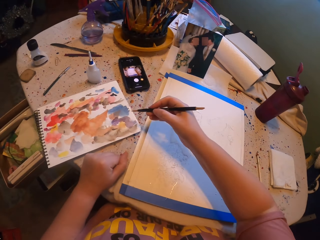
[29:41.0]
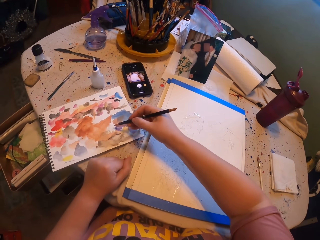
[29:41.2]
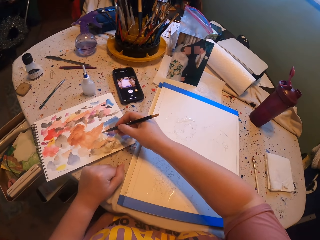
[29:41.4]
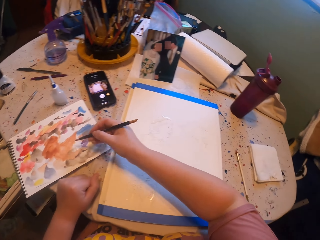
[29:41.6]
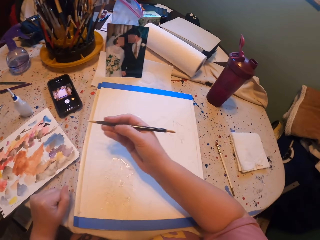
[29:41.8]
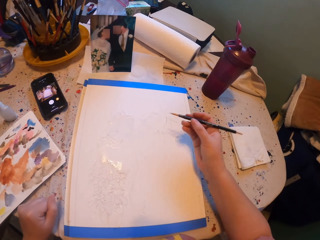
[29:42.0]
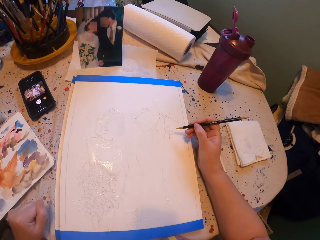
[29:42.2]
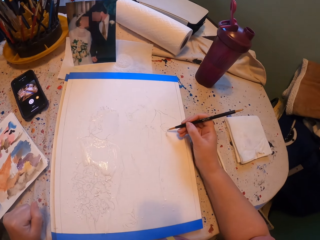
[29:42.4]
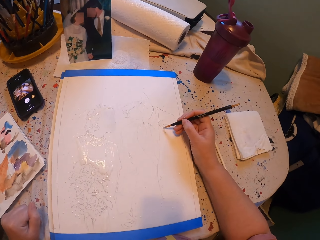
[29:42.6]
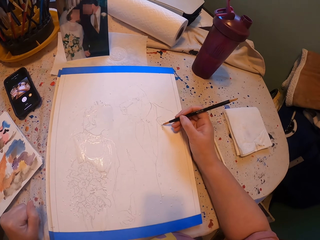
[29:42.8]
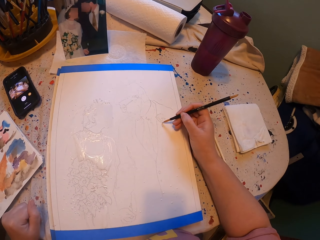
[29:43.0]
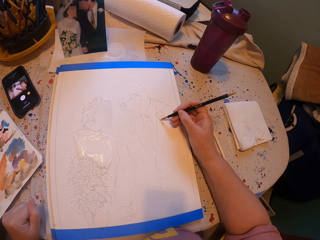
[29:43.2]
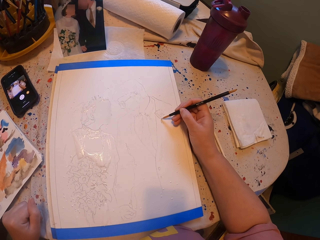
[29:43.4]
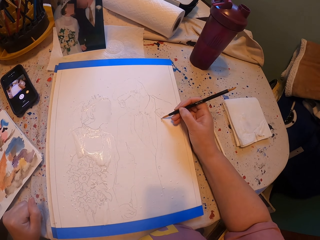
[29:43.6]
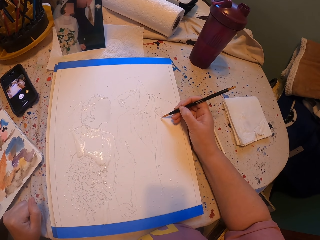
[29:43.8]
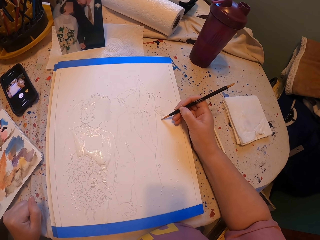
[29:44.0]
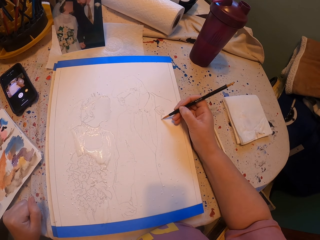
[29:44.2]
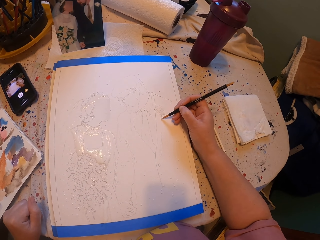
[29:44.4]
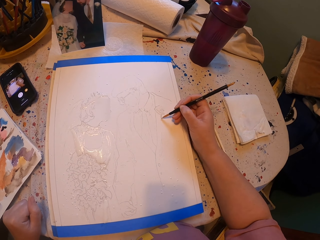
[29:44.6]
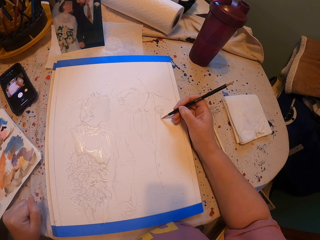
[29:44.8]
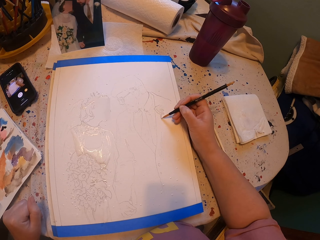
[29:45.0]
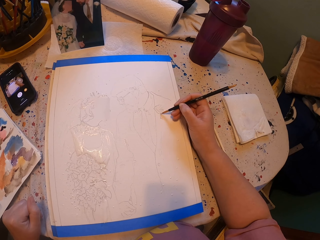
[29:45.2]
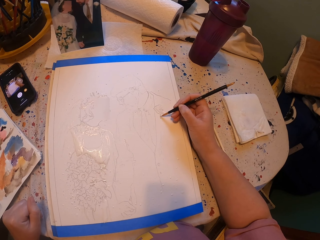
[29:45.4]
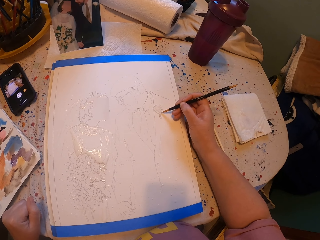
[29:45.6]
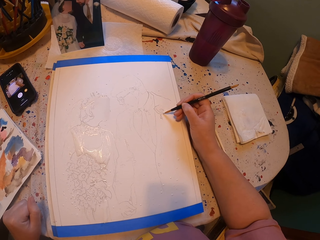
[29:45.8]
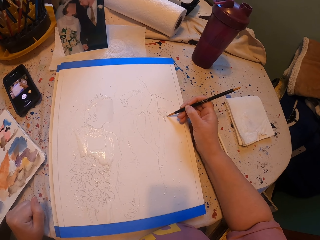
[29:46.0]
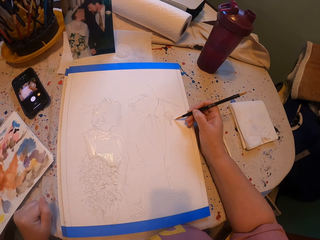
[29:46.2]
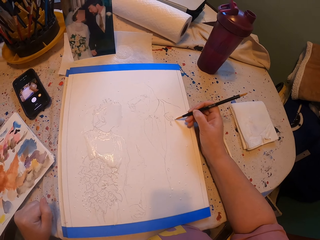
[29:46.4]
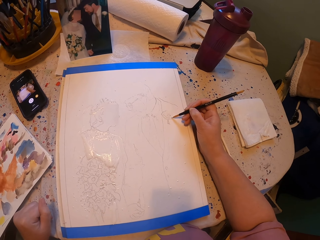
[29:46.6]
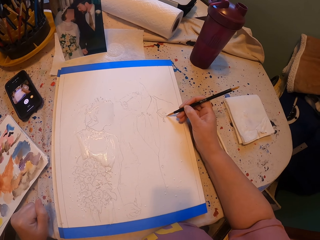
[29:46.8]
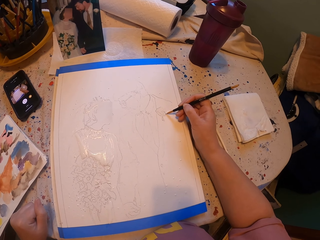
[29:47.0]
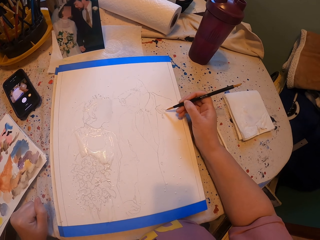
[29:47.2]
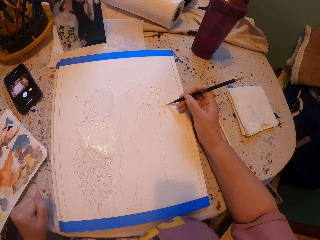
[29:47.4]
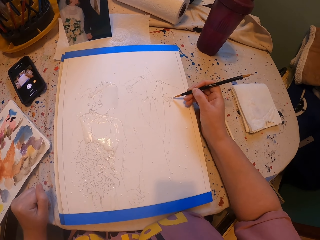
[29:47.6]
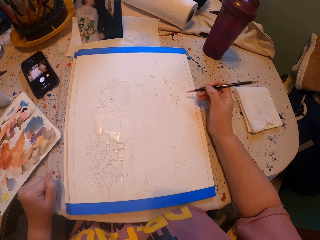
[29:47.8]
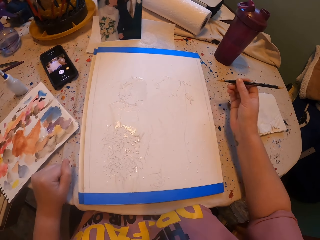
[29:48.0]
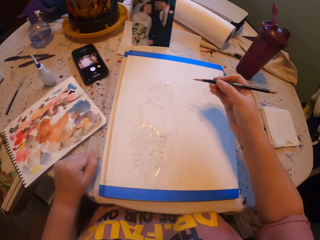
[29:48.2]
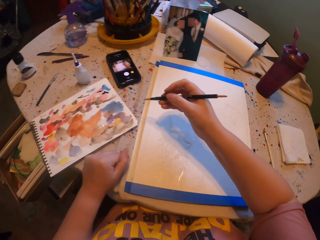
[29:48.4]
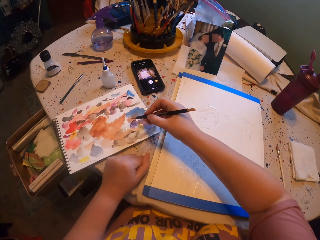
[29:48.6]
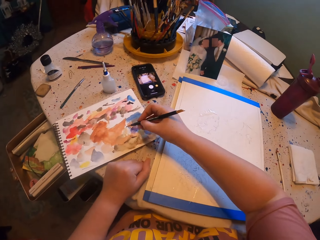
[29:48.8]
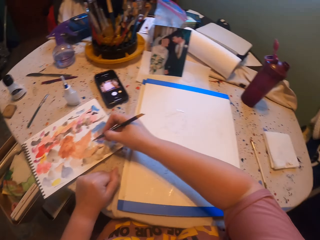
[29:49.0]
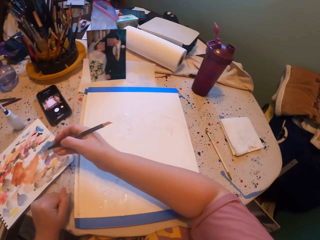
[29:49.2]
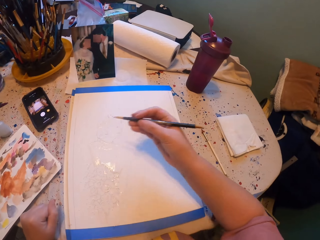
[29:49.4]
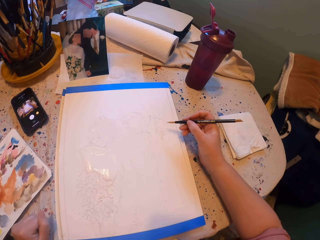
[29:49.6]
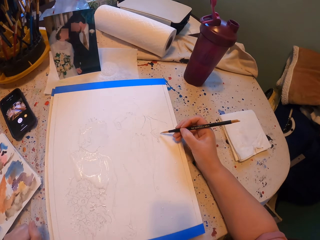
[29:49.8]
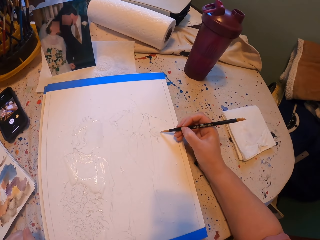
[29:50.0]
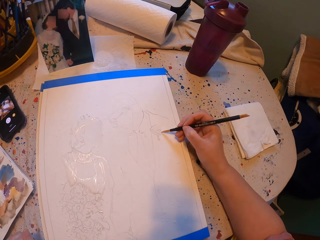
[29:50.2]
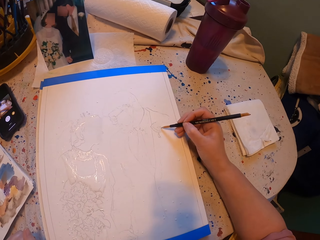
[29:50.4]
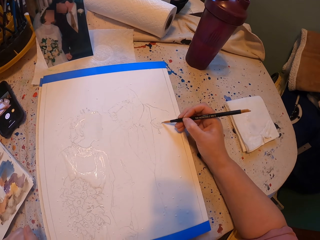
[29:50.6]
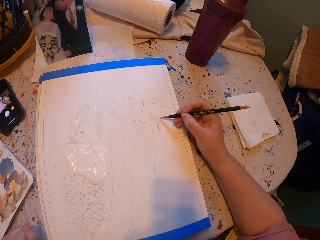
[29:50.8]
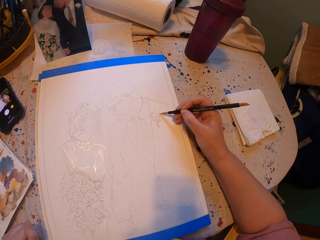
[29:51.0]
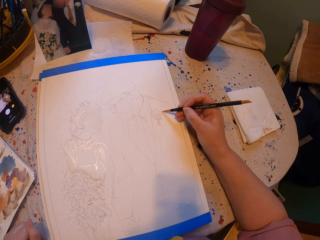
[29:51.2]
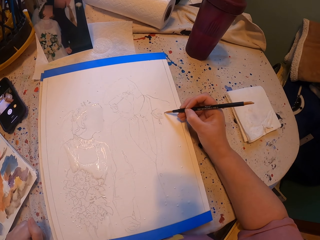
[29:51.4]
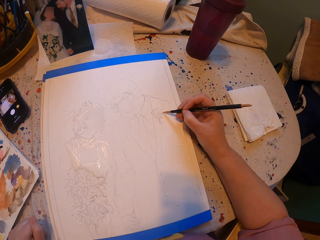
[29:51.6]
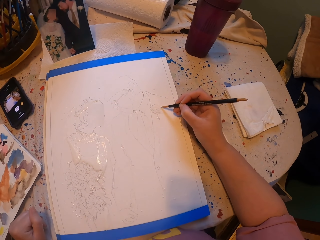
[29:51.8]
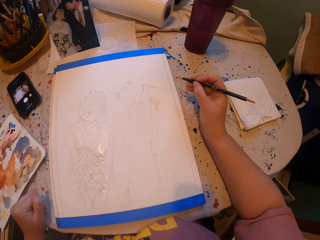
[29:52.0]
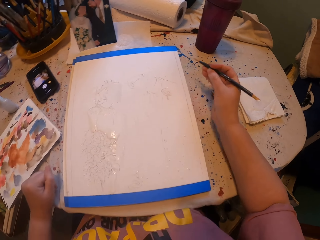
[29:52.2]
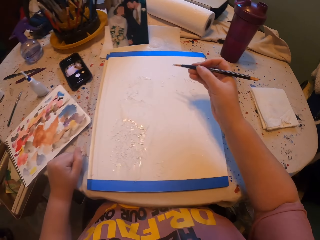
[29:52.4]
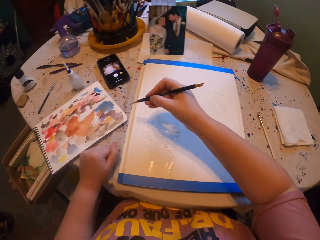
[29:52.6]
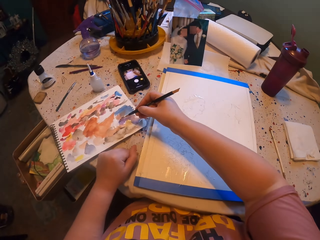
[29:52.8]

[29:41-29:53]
The camera wearer rubs the pen brush in the ink paper. They pick the paint with the brush. They paint the picture with the pen brush. They rub the pen brush in the ink paper, pick the paint with the brush and paint the picture with the pen brush.

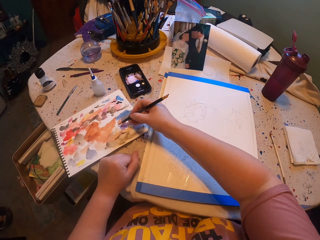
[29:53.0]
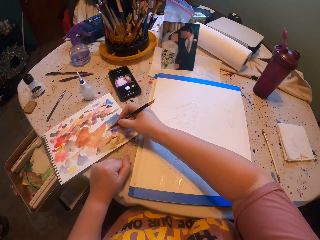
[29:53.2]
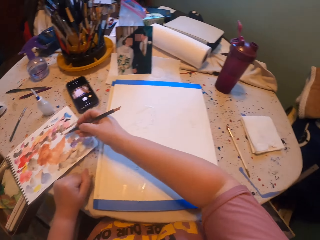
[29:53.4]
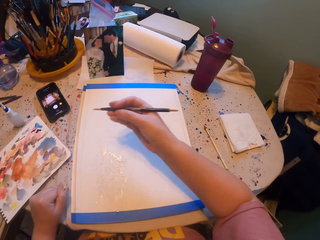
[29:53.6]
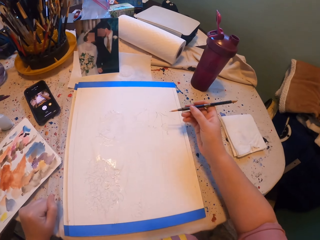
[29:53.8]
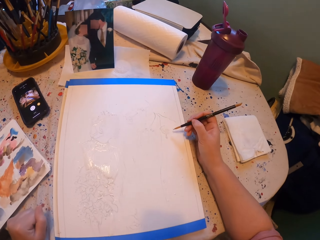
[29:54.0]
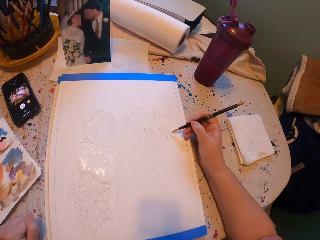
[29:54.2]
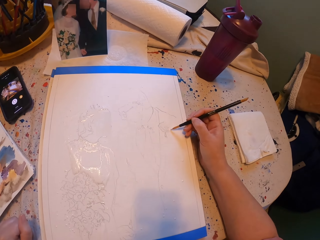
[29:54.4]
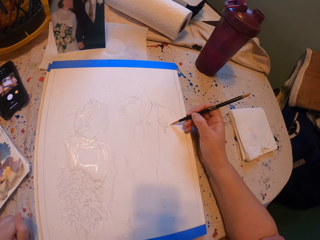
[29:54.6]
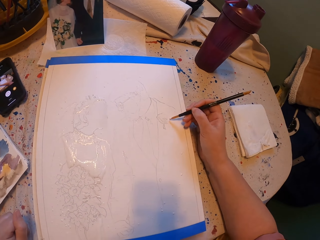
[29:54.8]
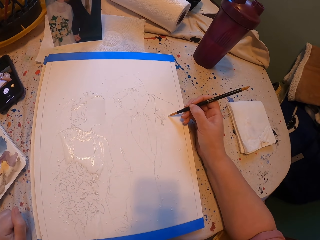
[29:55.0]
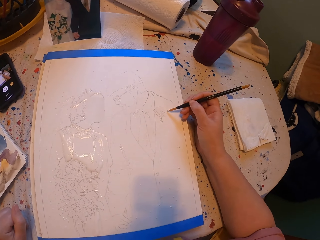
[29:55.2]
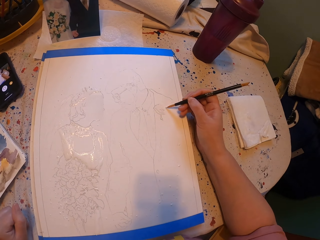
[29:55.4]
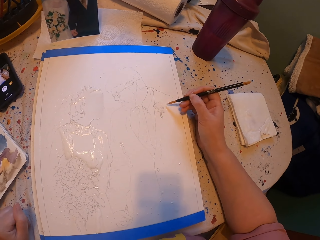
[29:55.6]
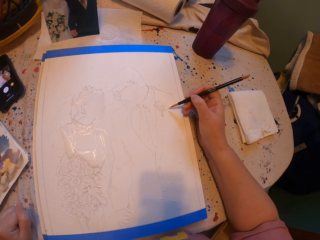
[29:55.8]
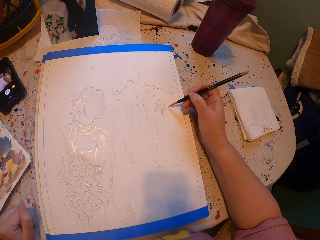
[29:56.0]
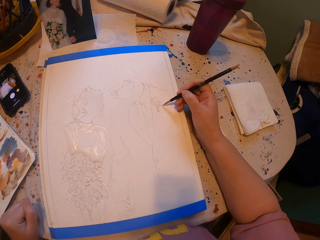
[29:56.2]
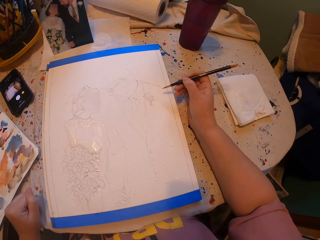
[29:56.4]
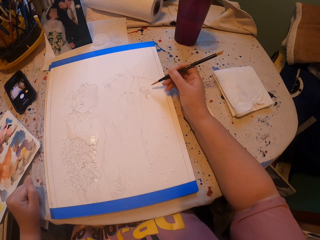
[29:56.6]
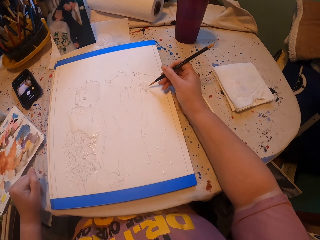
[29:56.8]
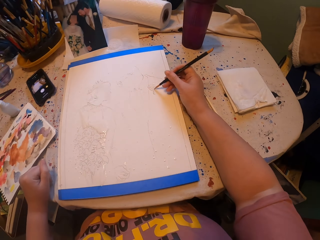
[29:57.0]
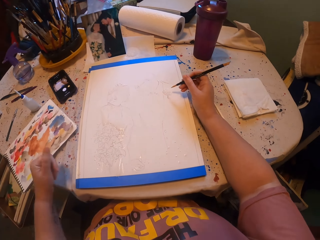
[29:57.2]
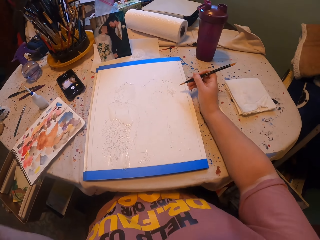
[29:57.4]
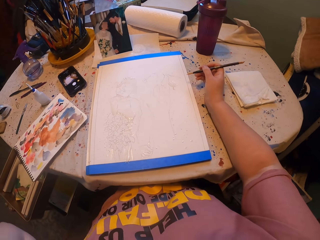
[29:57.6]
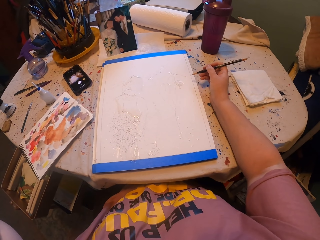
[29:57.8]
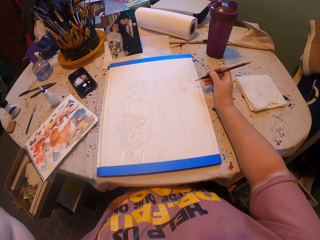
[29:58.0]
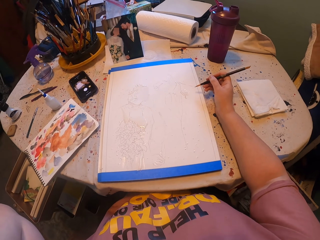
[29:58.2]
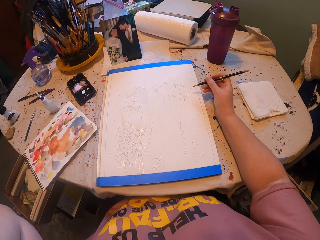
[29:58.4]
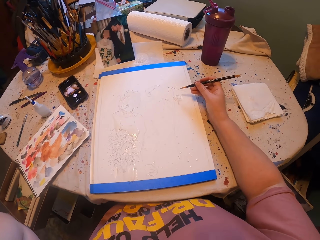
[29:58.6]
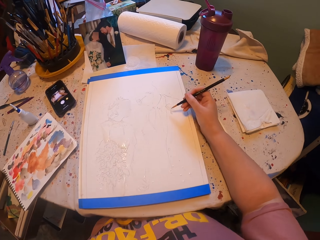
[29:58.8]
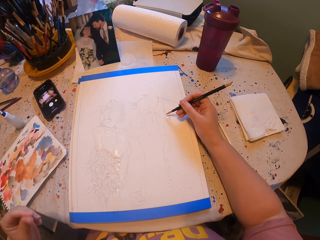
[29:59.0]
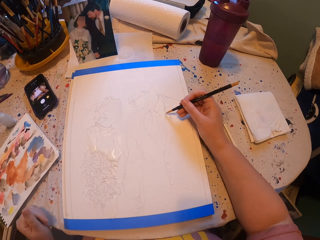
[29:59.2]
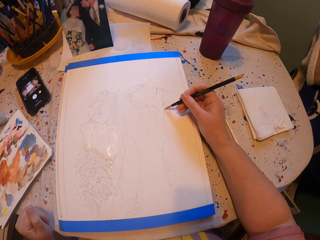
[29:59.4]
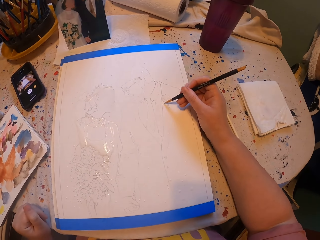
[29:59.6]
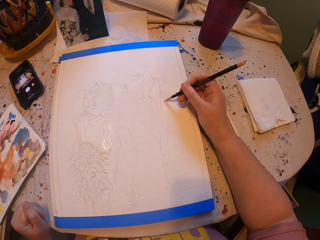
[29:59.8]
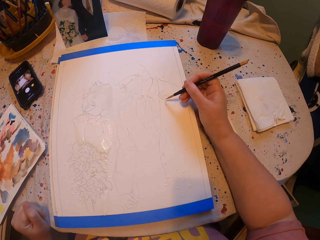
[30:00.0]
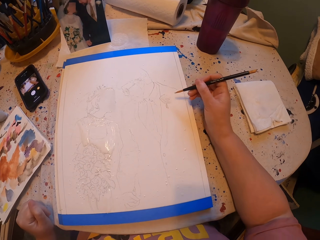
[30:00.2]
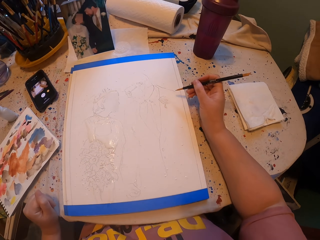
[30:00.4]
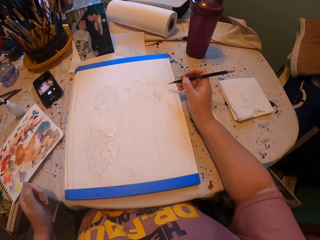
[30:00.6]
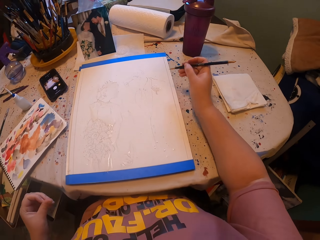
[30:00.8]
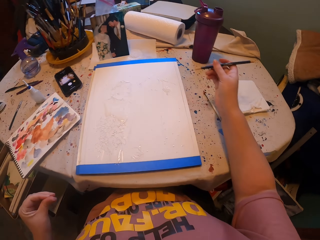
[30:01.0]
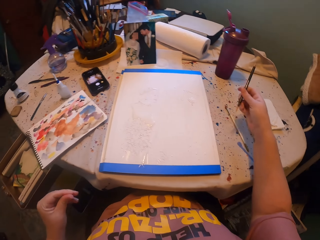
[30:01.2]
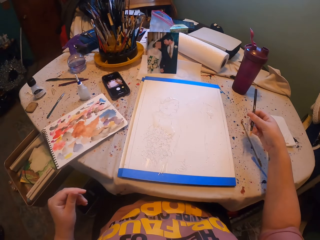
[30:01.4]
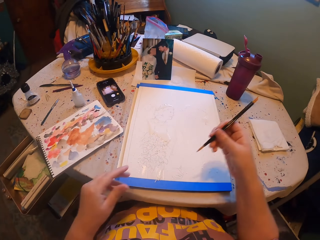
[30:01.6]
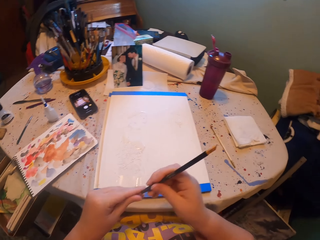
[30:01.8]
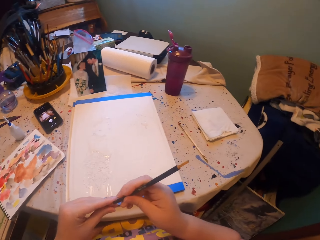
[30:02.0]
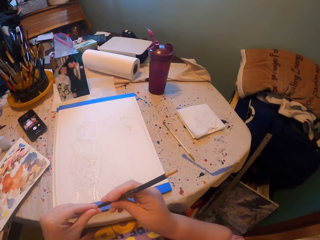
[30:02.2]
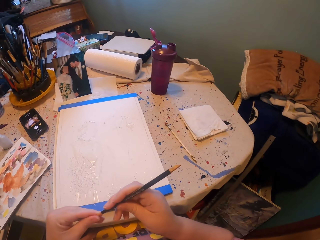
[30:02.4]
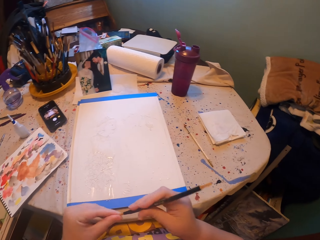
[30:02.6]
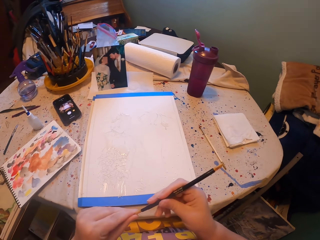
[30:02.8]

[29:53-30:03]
The camera wearer rubs the pen brush in the ink paper. He picks the paint with the brush. He paints the picture with the pen brush. He holds the tip of the pen brush. He cleans the paint brush with his hand.
